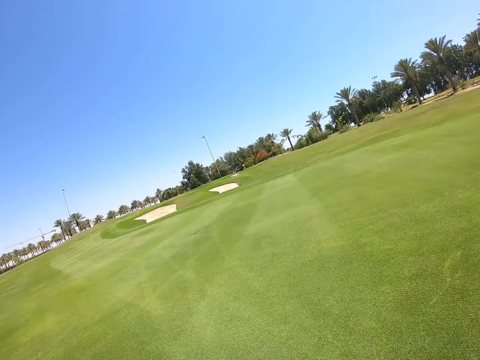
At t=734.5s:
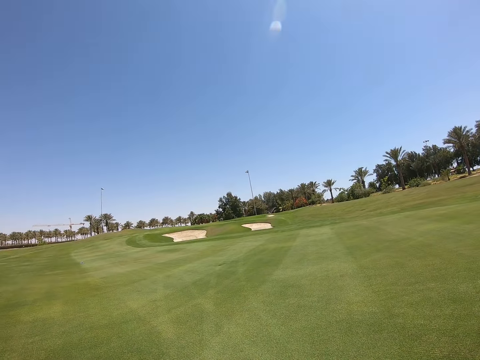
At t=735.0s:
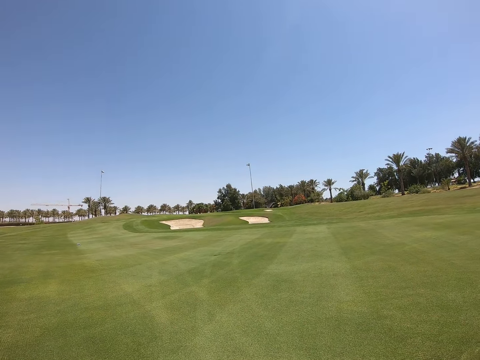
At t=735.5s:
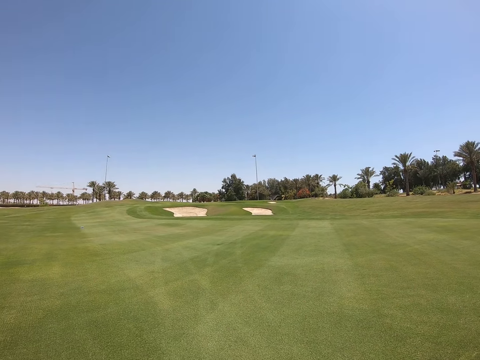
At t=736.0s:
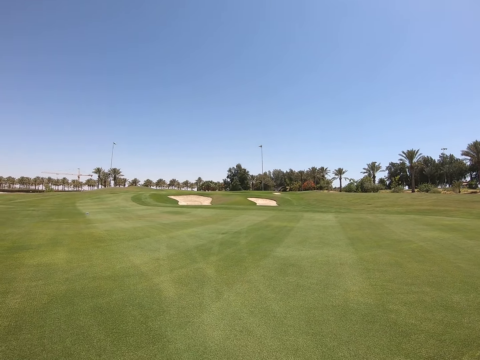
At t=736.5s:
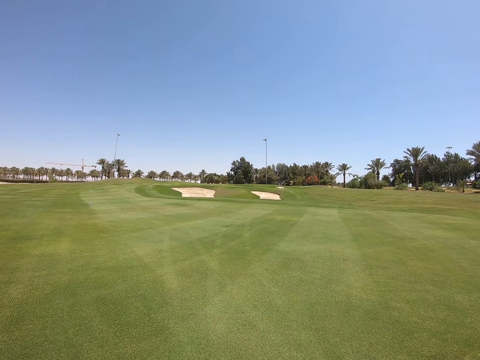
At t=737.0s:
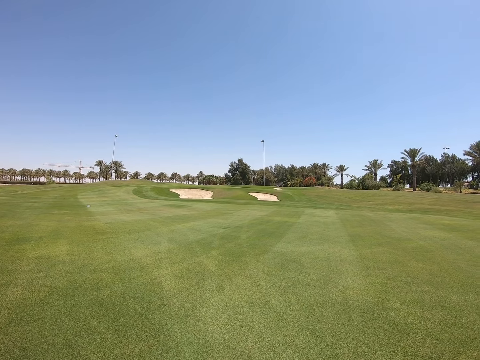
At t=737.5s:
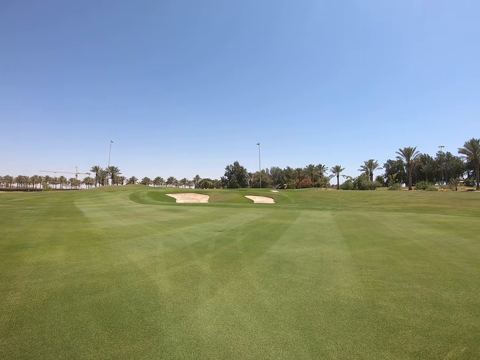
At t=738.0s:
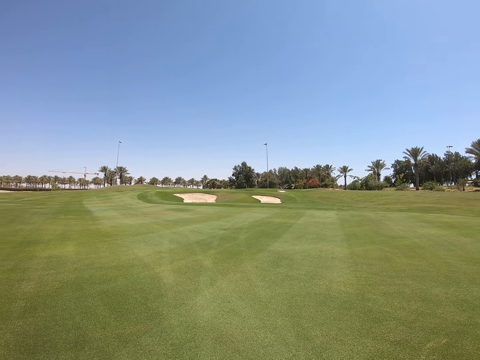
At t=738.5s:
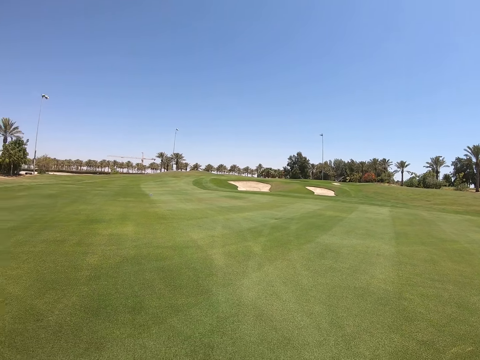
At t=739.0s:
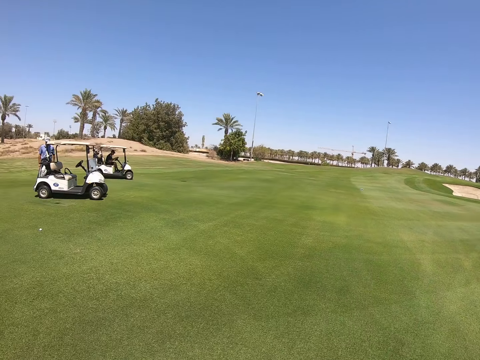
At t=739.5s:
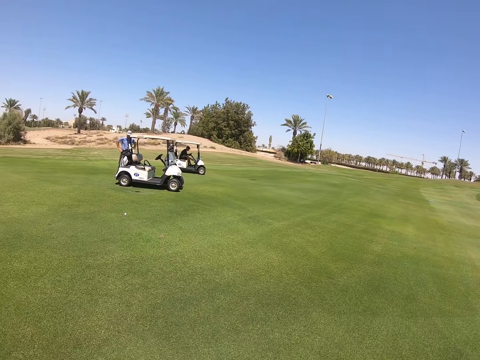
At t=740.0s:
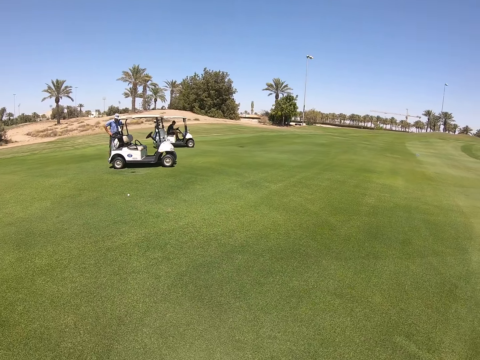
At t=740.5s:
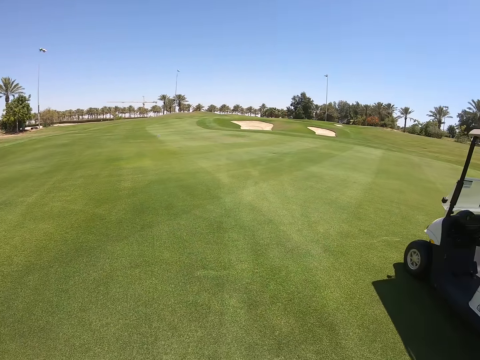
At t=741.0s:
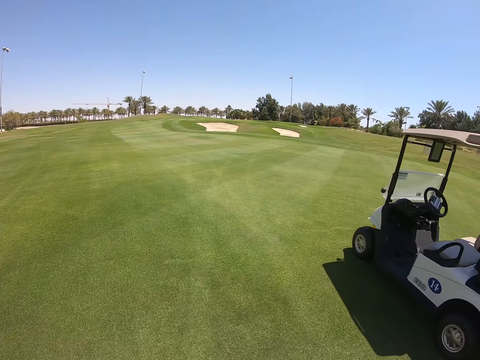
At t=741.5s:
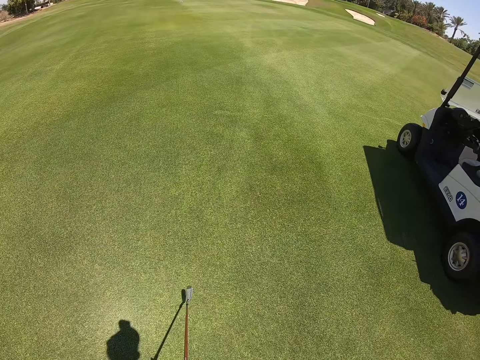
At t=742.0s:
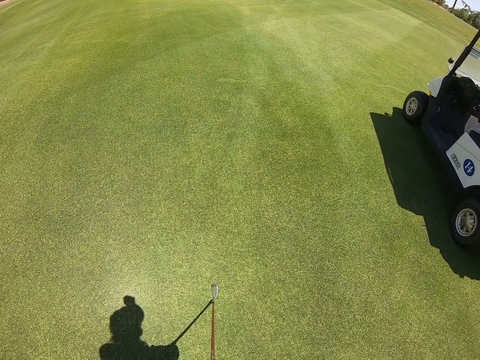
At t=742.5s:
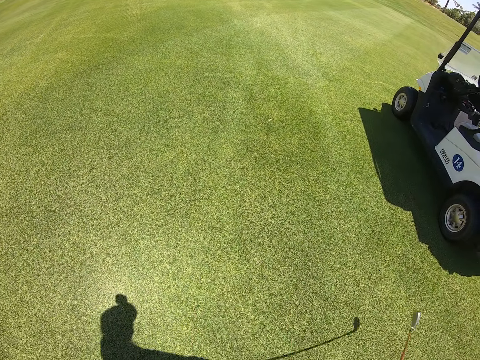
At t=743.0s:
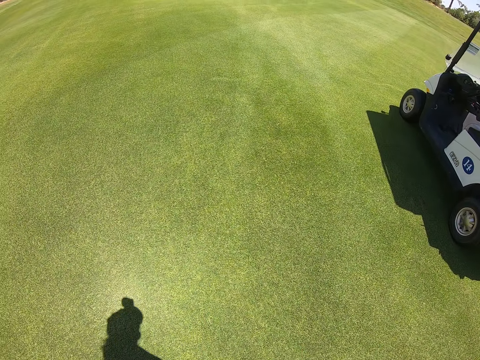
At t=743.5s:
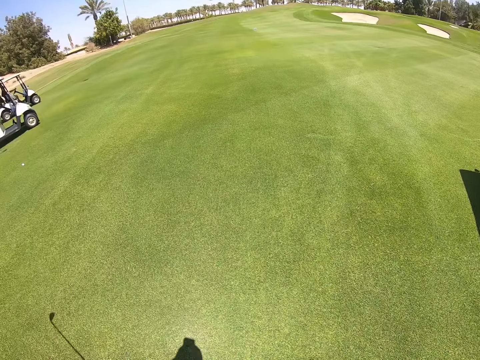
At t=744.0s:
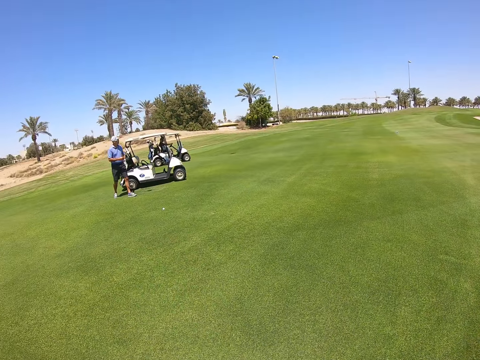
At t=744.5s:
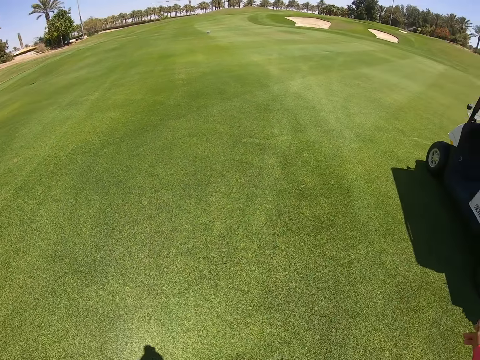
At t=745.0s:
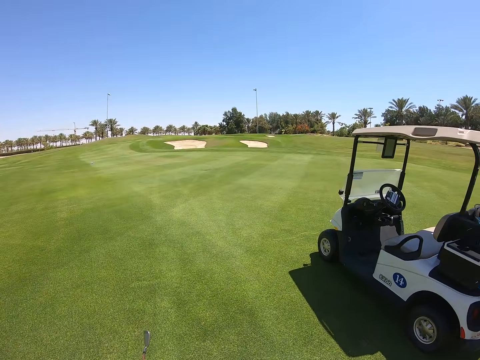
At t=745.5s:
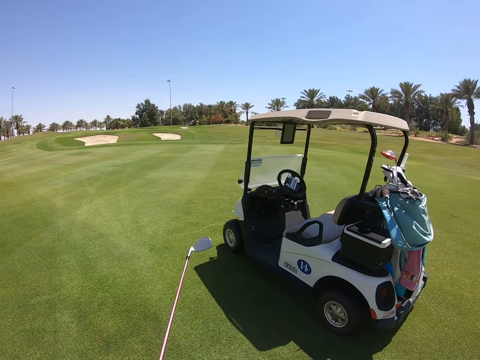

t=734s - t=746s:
The camera wearer hits the golf ball with the golf club. They swing the golf club.

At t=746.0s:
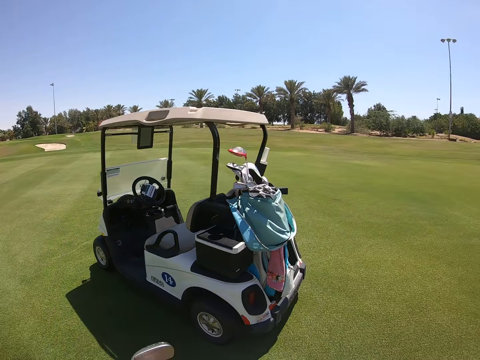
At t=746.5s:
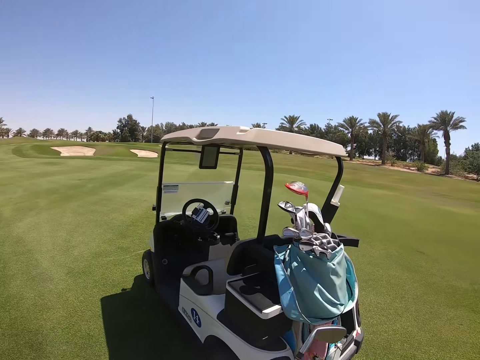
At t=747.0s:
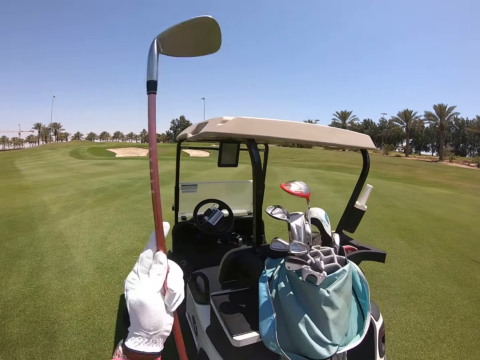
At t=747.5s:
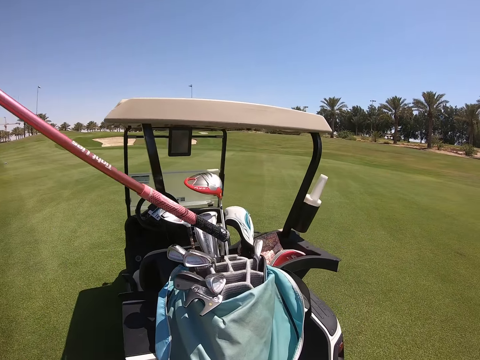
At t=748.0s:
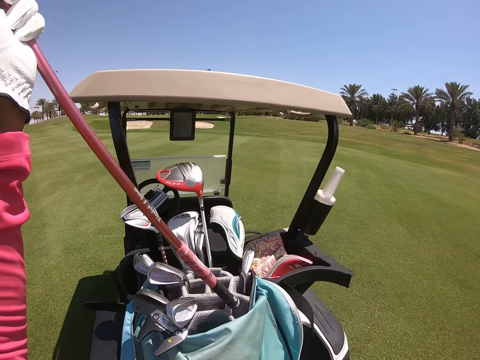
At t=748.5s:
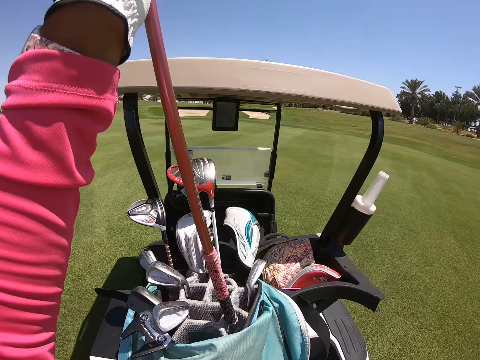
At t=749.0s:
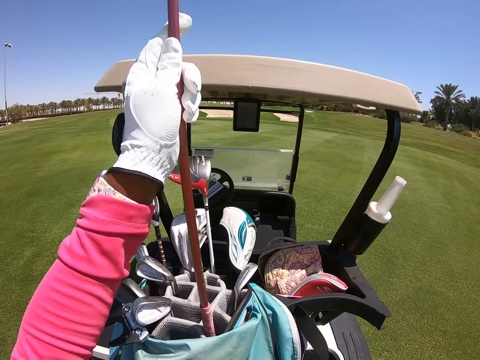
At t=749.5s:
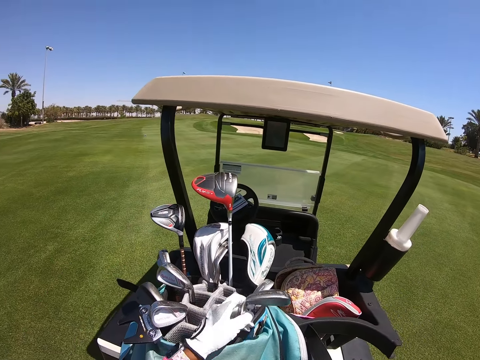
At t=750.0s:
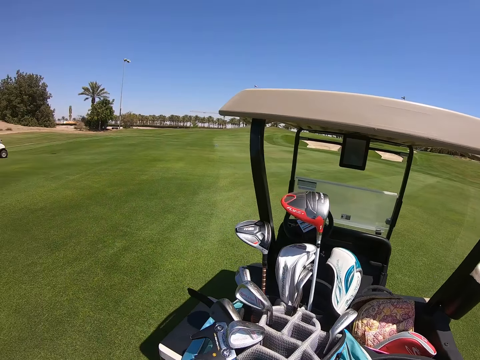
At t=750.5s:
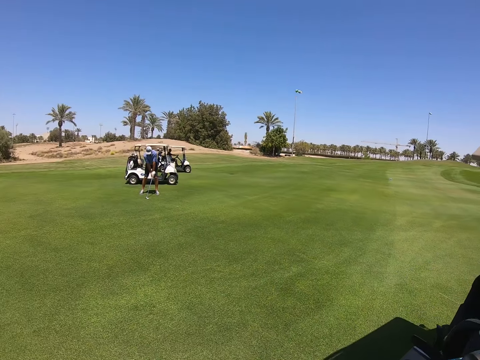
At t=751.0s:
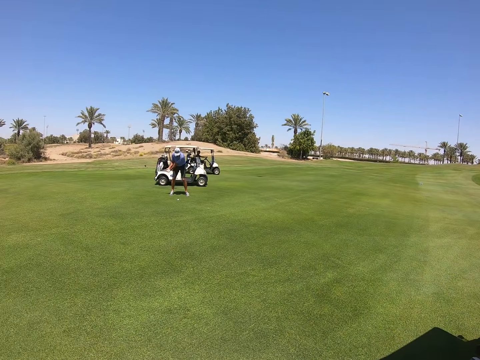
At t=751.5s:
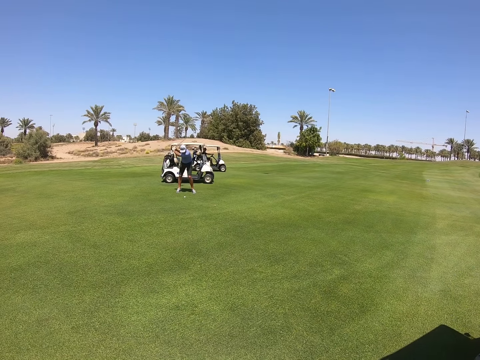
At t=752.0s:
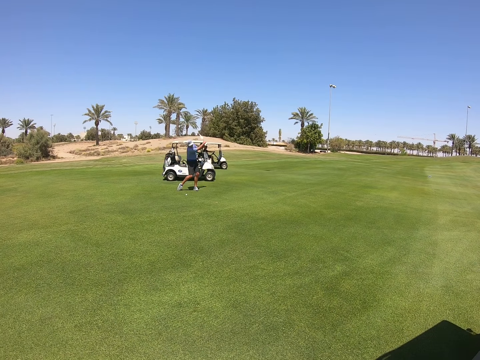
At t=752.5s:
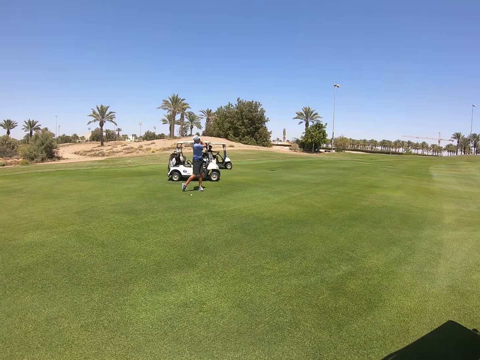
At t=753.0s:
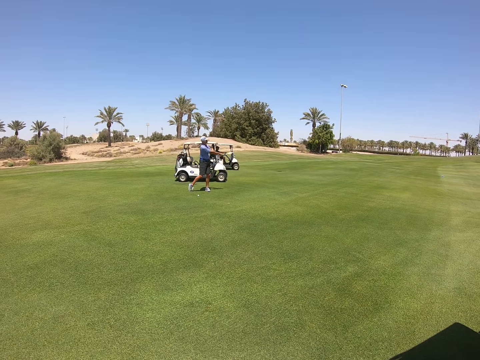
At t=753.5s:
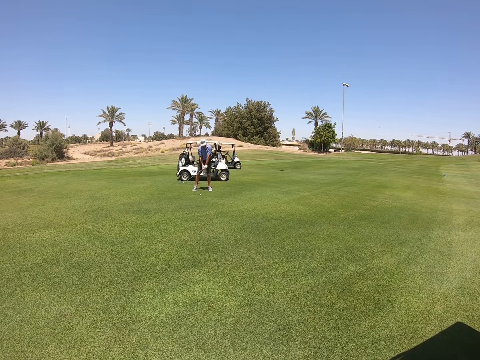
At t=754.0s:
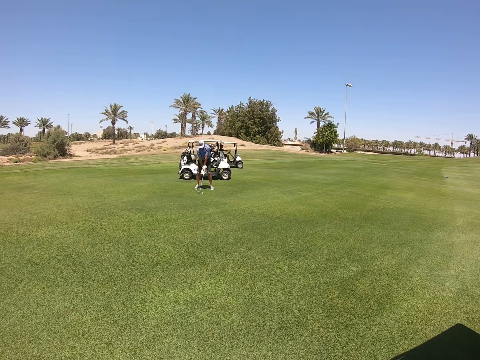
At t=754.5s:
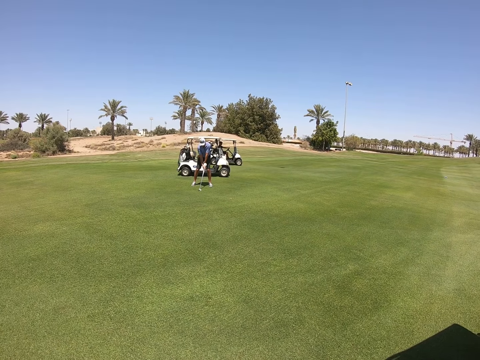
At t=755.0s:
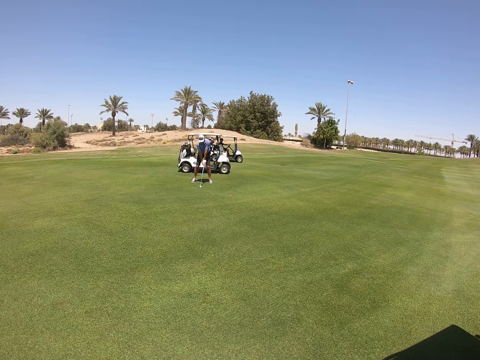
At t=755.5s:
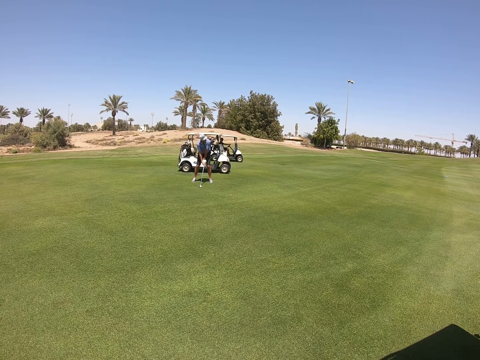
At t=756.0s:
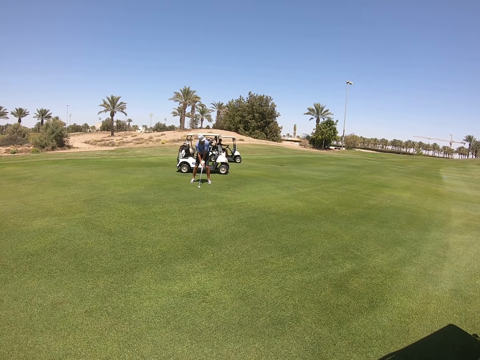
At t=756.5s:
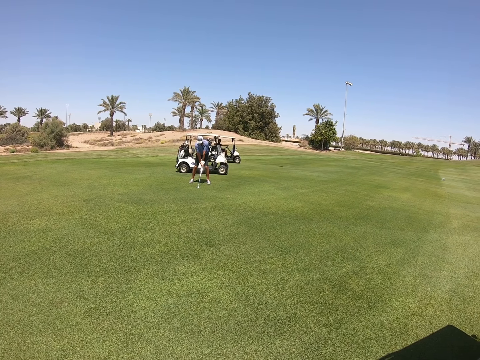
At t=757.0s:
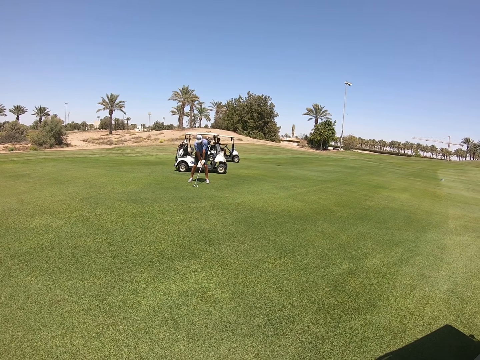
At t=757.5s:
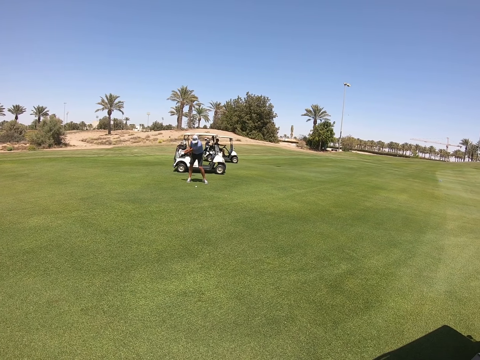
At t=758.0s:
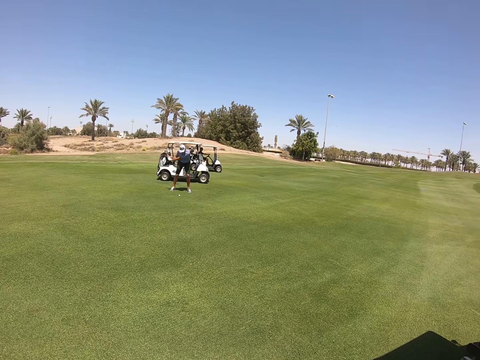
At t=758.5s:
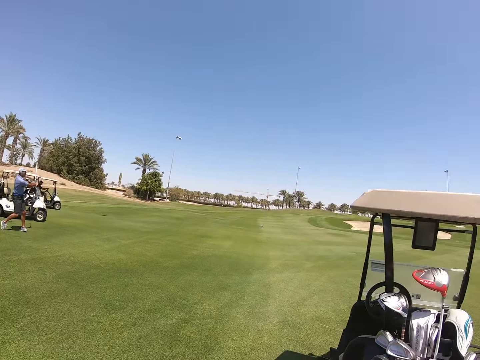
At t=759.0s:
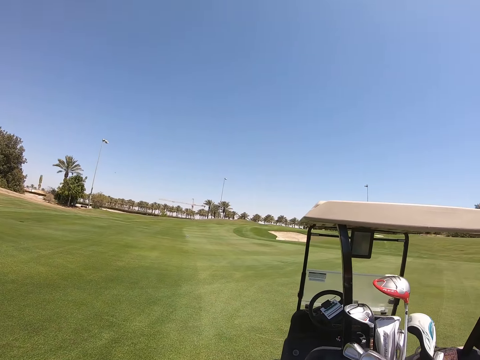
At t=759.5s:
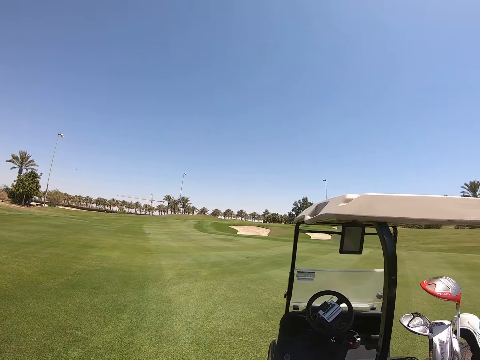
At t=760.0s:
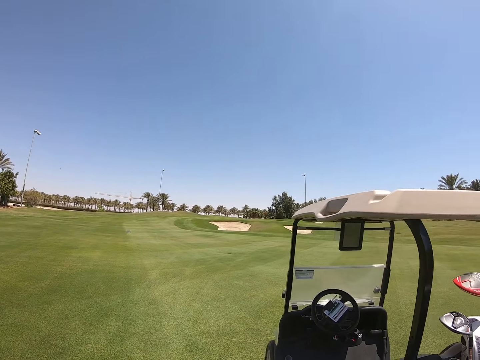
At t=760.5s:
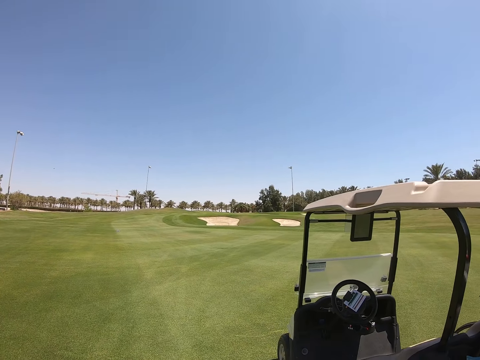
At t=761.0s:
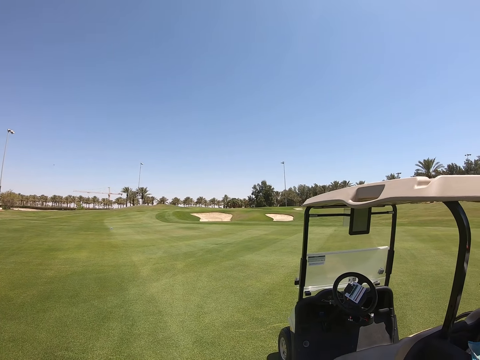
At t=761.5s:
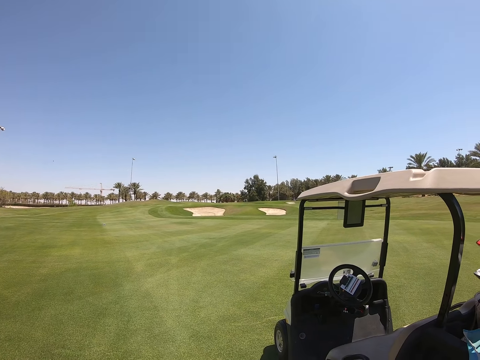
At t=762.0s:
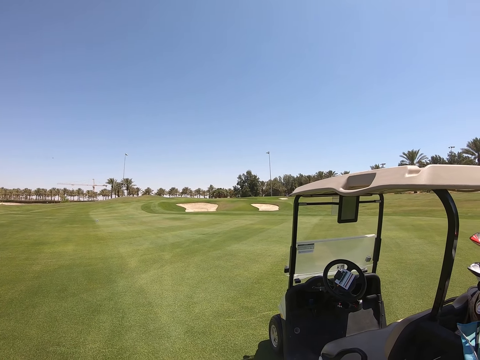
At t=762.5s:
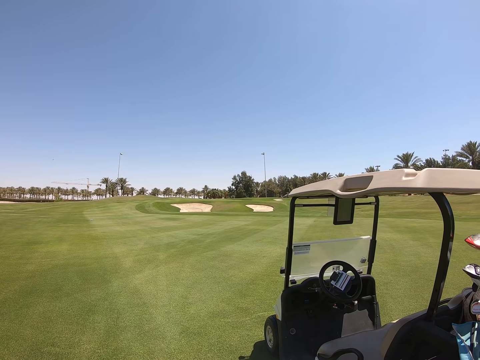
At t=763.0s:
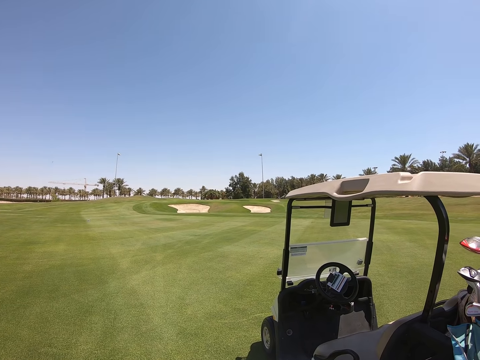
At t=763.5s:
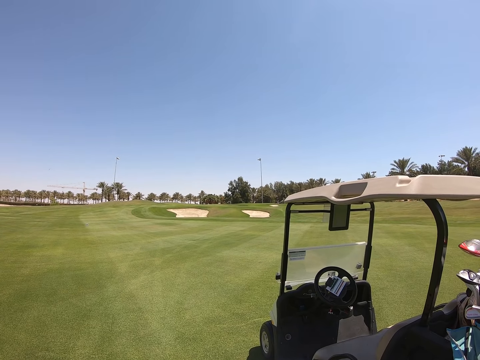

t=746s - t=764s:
The camera wearer puts the golf club into the golf bag. They stand near the golf cart. They look around.
